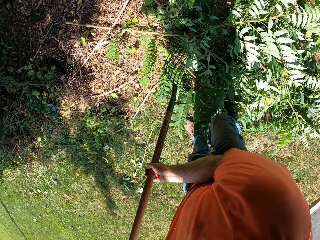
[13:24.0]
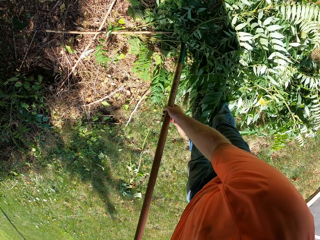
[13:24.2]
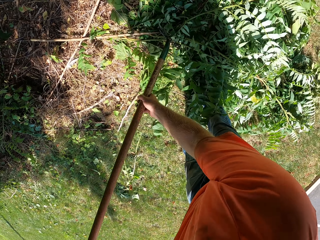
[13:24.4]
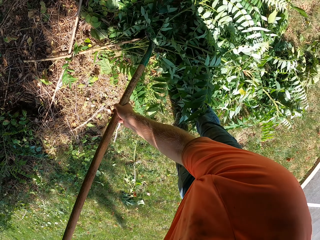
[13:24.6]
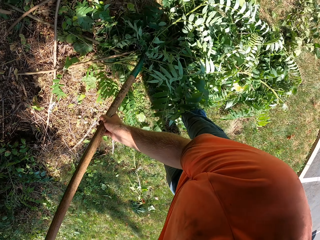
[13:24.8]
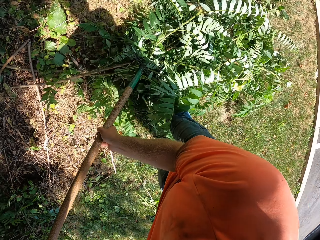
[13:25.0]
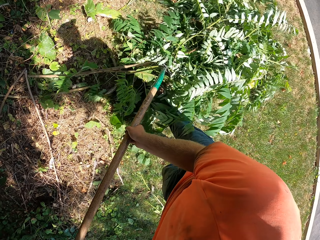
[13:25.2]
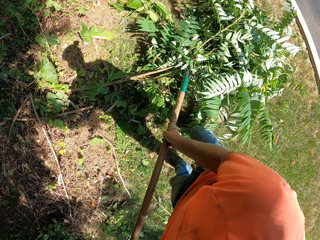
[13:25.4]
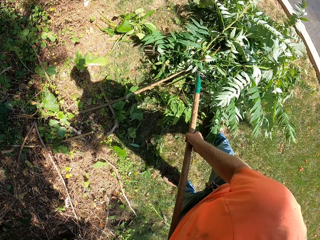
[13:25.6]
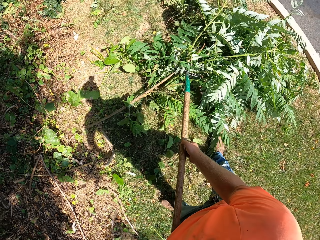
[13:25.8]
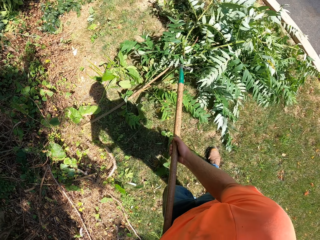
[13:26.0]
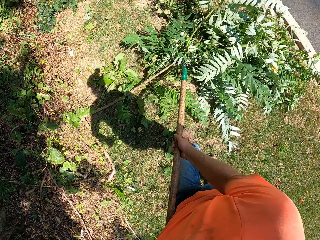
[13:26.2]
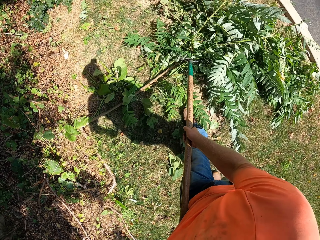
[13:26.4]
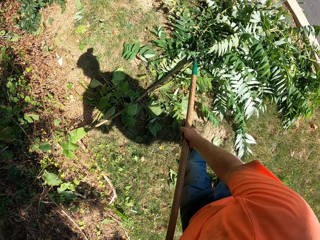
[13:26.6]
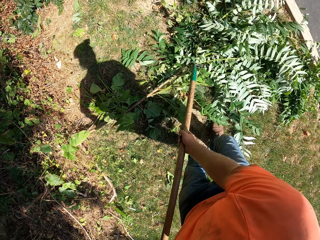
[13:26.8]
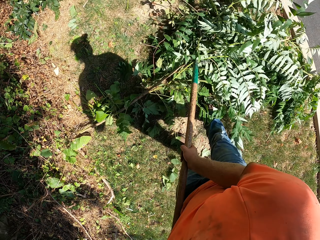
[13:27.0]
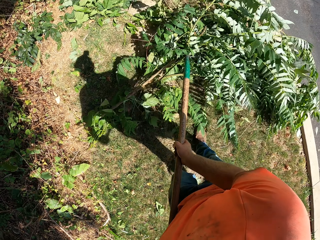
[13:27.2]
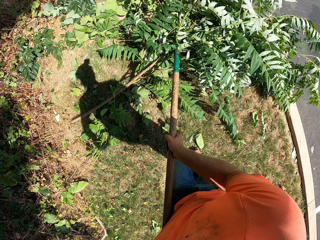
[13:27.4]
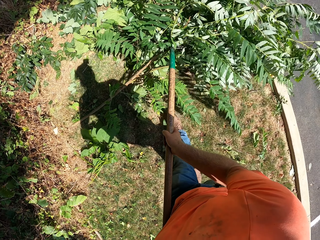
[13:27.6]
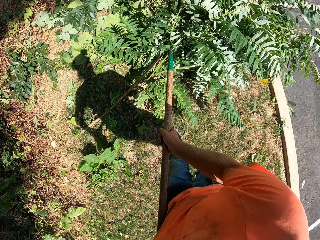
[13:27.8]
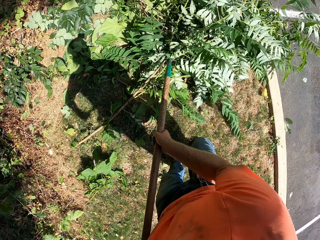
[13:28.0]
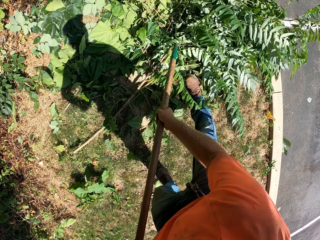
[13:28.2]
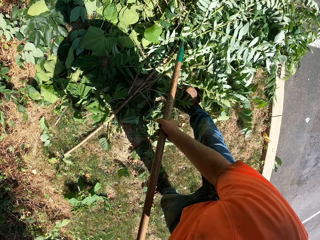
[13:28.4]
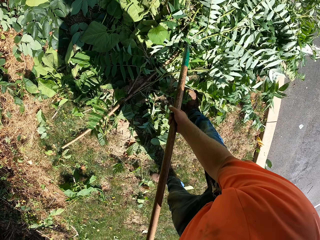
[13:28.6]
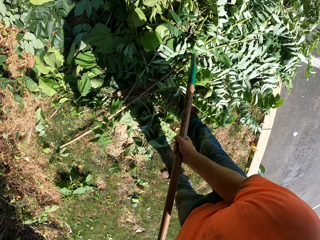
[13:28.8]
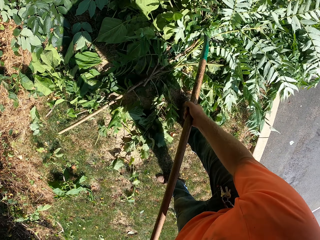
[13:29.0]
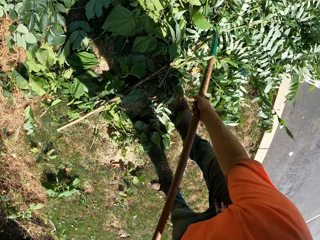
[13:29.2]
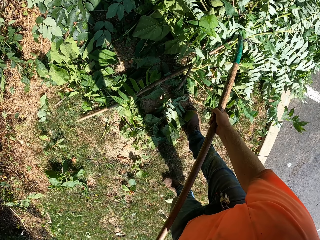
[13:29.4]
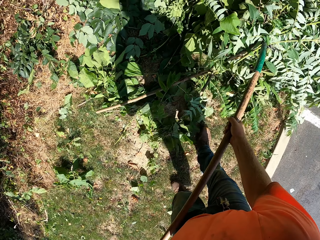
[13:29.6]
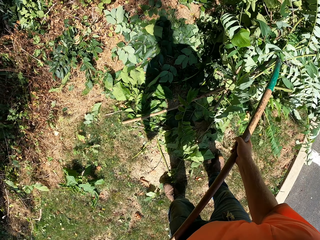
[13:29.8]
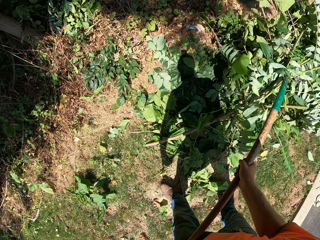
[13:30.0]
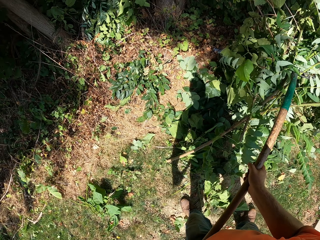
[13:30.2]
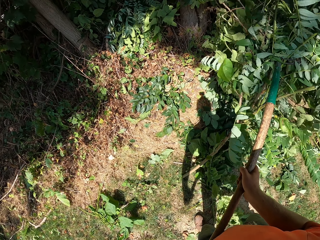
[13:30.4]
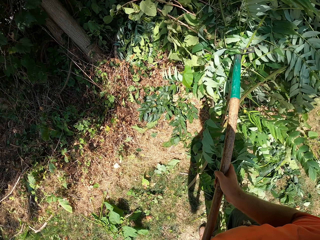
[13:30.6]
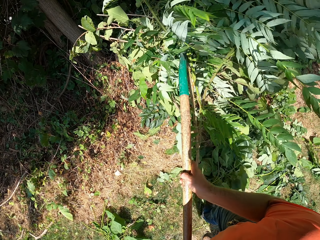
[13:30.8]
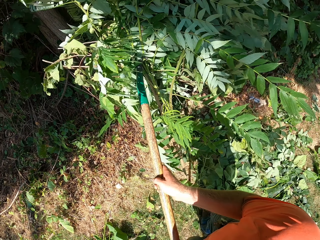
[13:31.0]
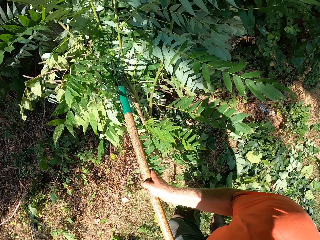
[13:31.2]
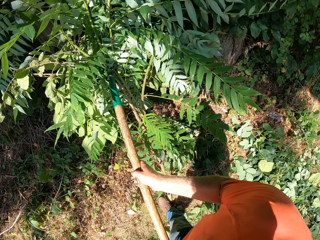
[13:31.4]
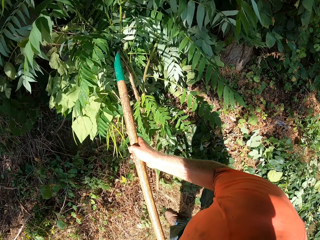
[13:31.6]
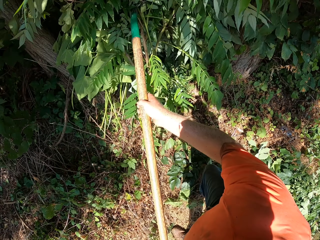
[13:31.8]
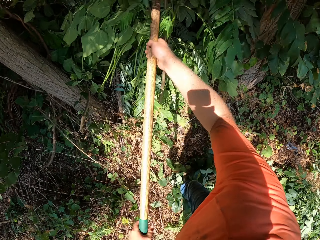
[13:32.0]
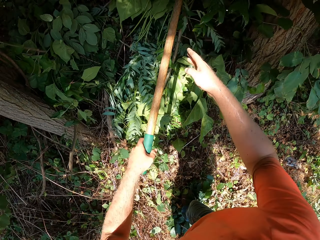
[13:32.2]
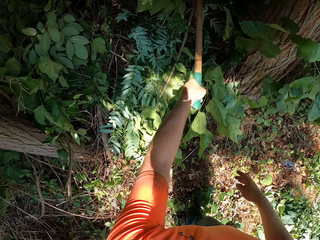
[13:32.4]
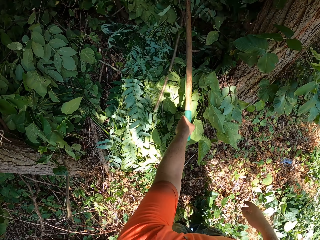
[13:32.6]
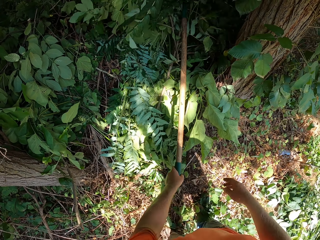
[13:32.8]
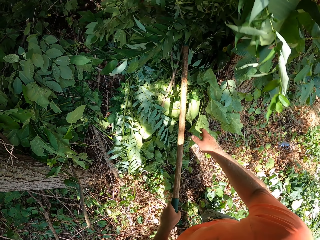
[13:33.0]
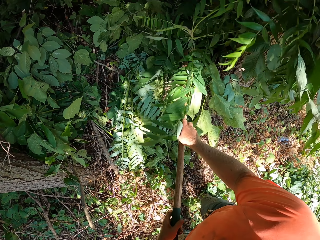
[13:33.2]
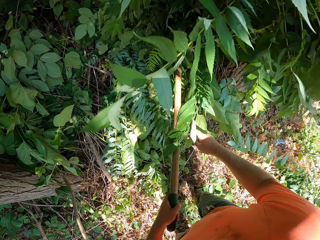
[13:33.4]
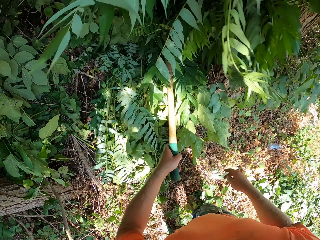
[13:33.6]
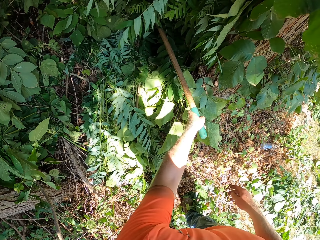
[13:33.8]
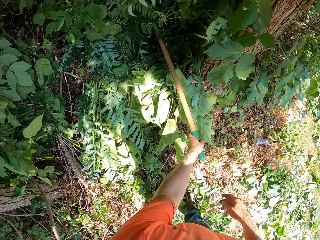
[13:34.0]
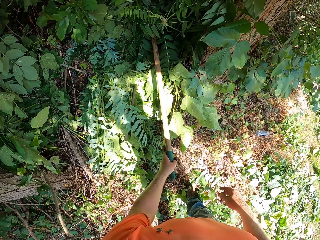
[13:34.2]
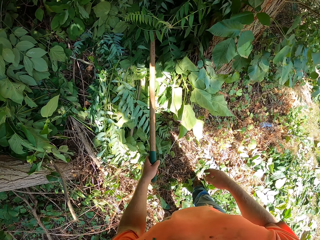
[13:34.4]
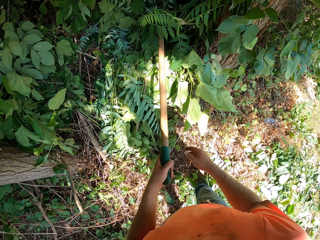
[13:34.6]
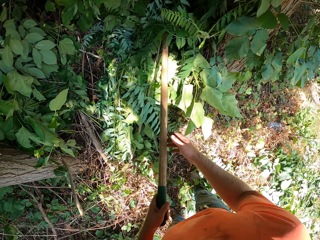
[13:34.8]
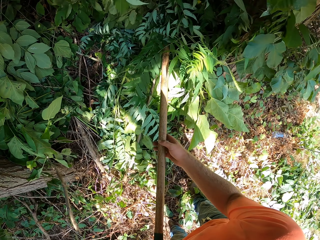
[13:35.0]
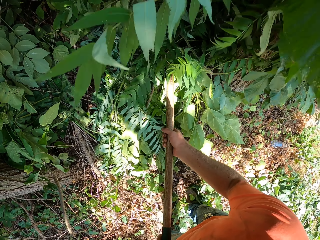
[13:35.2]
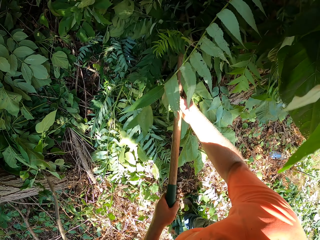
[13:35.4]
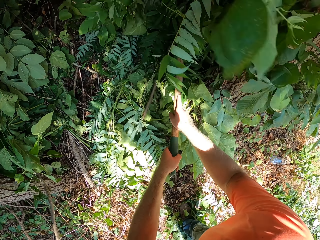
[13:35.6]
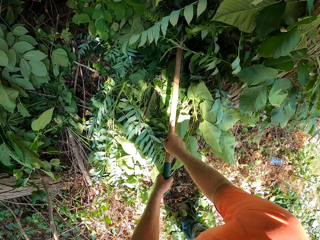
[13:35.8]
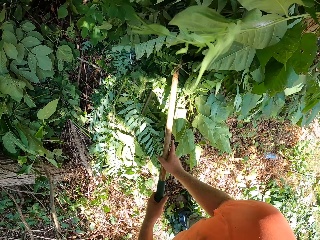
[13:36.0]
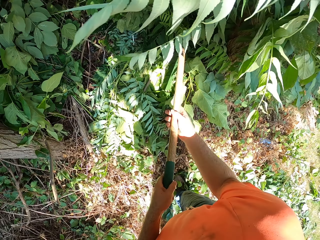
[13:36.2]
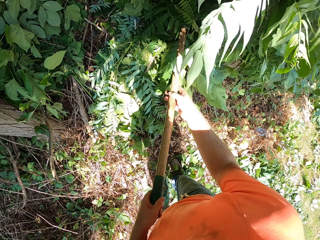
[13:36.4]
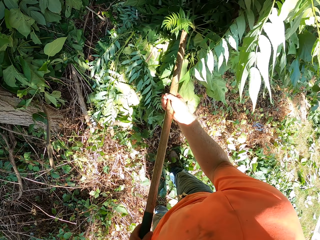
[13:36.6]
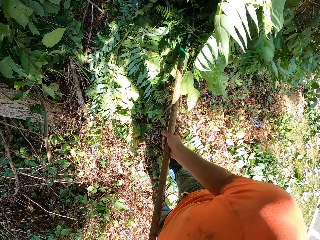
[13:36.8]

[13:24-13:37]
The camera wearer carries leaves using a rake. They put the leaves on the ground.

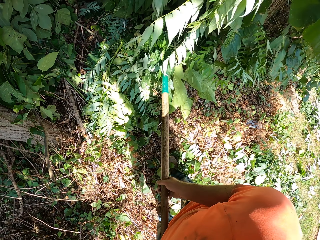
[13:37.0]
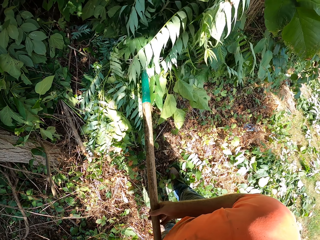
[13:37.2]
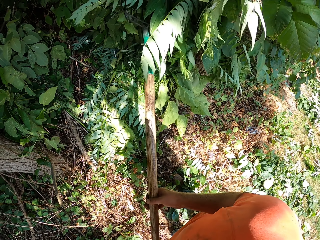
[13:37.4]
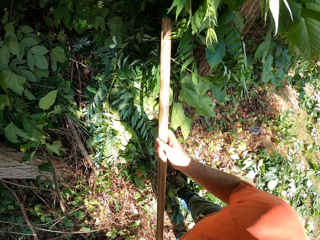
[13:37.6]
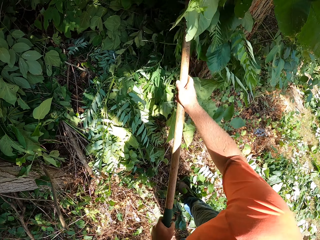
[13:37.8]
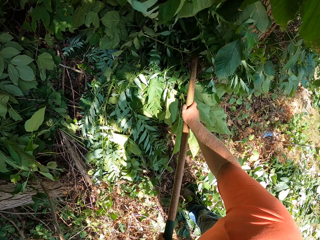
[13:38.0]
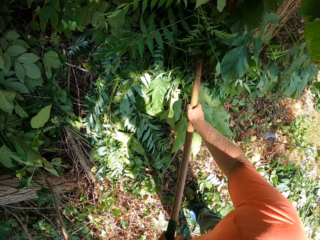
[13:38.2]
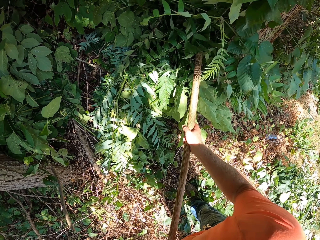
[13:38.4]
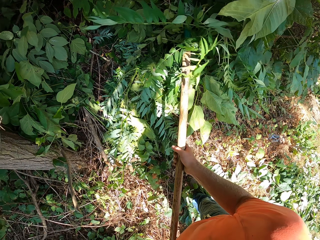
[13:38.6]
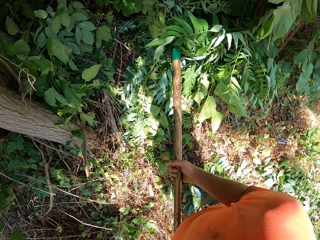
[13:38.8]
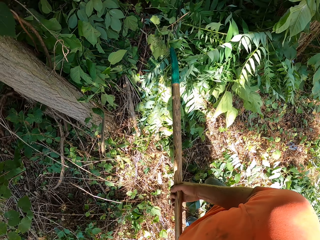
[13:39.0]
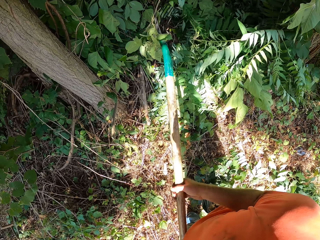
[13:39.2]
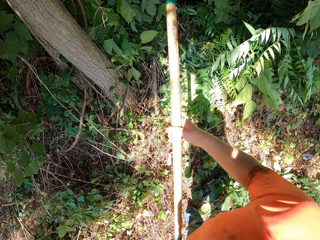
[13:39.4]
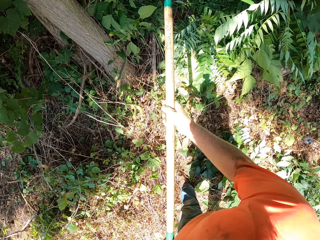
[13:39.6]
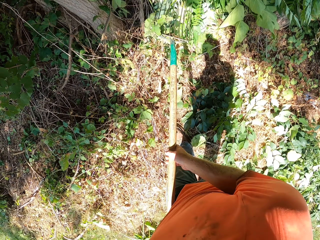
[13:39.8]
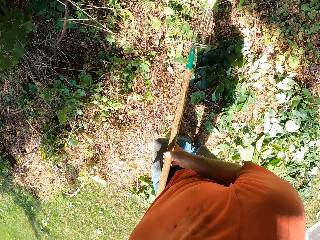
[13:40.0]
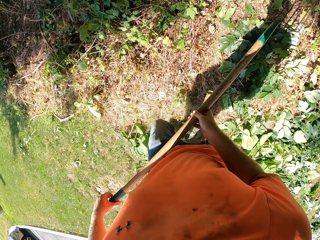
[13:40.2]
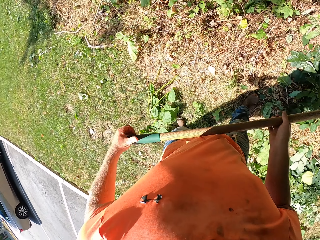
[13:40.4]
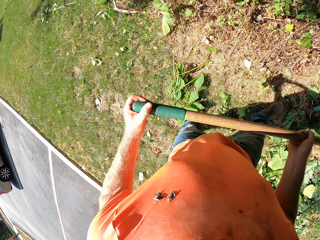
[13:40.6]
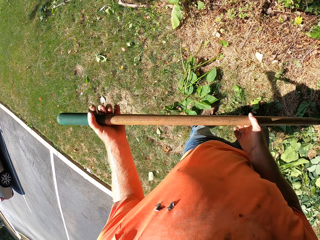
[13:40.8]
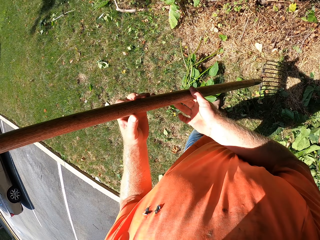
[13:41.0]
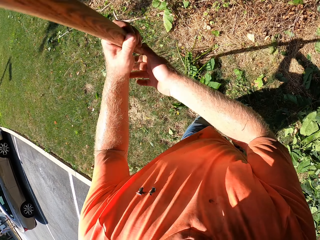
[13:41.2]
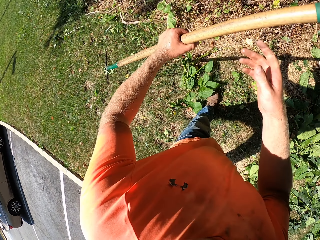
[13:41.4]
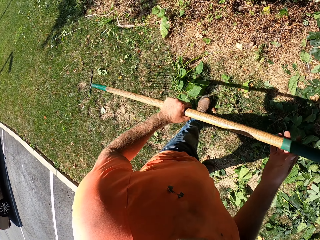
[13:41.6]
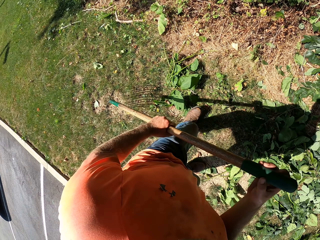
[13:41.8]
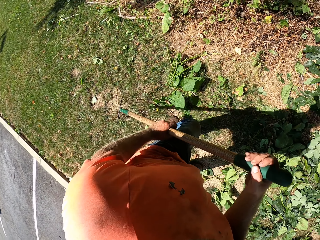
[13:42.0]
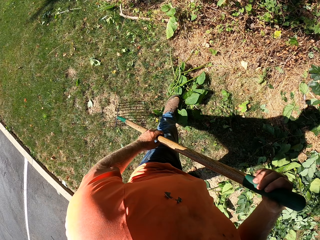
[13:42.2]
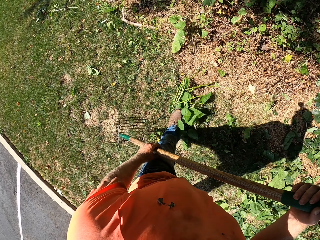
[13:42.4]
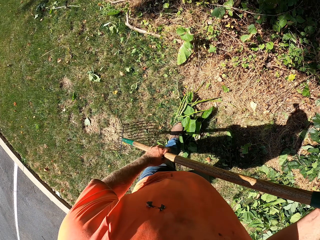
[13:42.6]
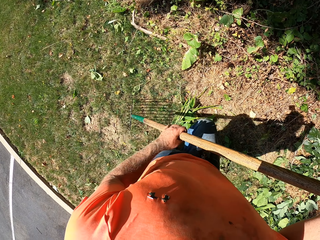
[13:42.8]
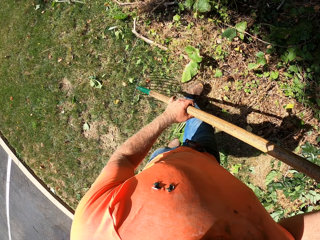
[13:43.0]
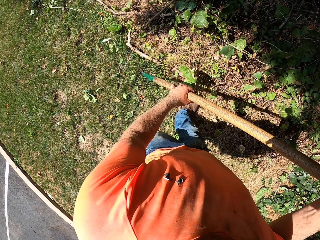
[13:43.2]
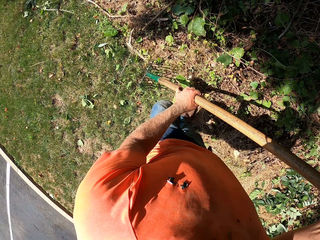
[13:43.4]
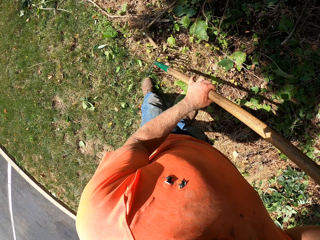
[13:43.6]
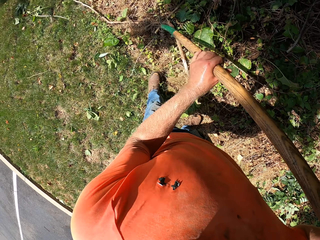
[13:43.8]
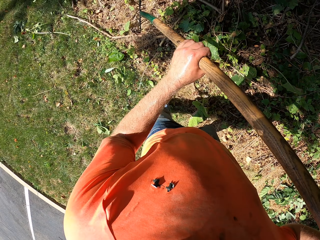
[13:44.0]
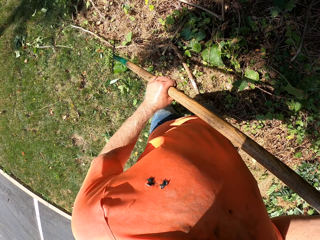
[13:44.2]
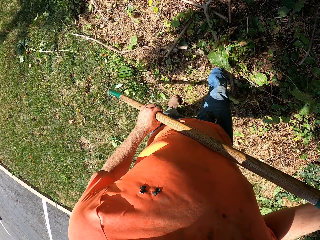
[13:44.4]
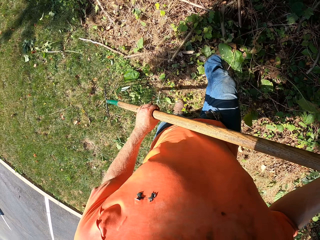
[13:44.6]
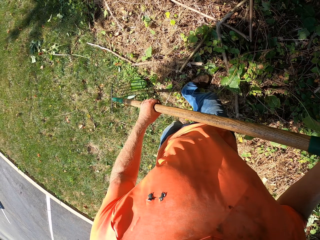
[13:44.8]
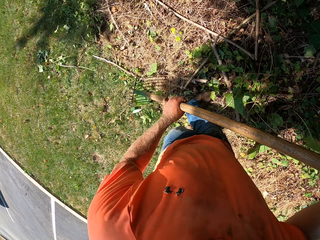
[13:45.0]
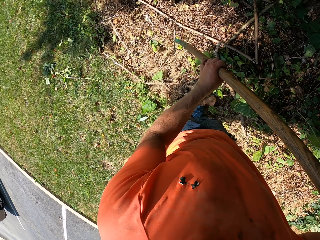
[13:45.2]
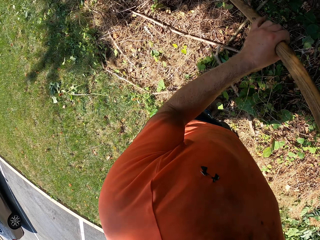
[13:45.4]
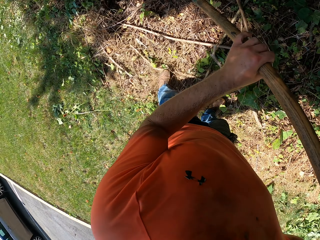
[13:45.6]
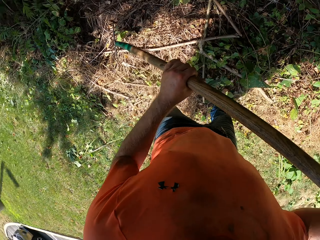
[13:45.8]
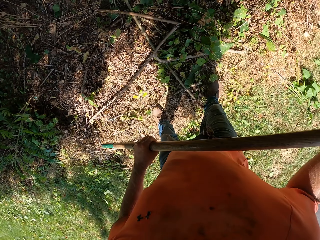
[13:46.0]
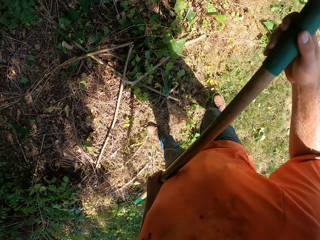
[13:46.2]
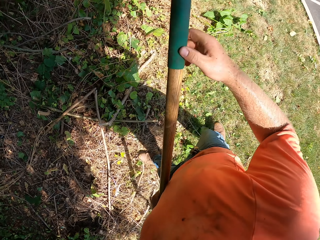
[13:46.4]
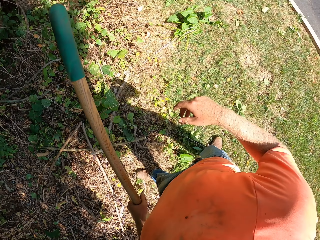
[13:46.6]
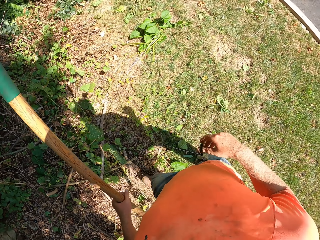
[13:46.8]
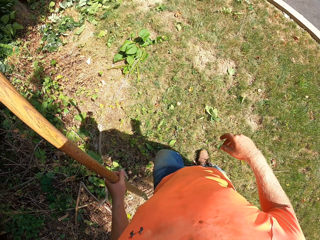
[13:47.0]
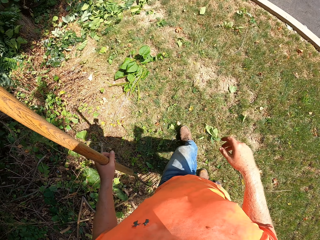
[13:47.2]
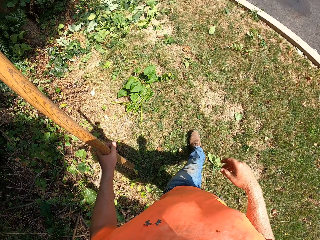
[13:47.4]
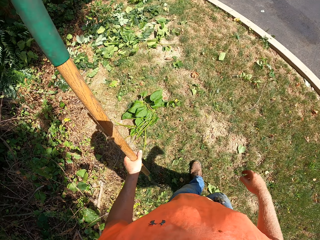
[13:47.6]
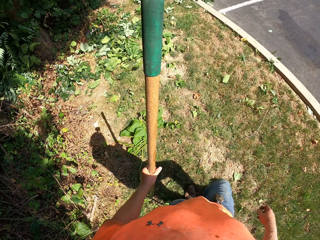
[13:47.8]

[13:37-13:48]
The camera wearer kicks some sticks on the ground.
